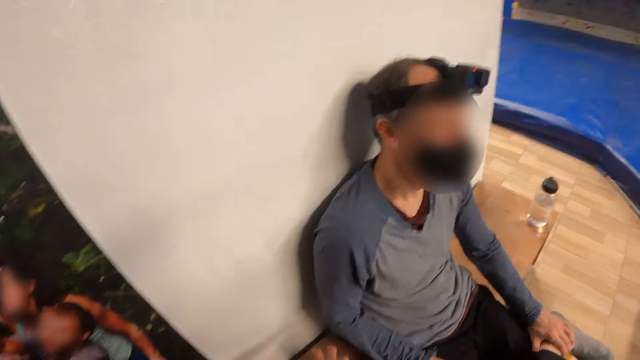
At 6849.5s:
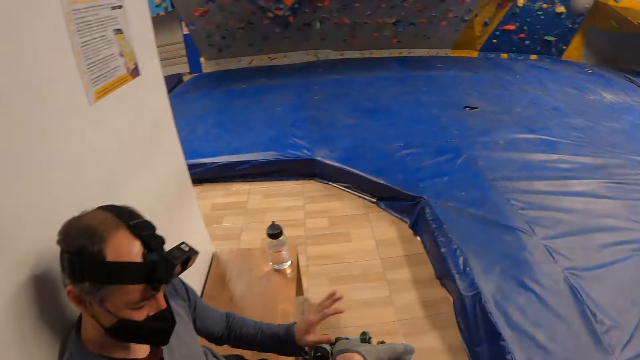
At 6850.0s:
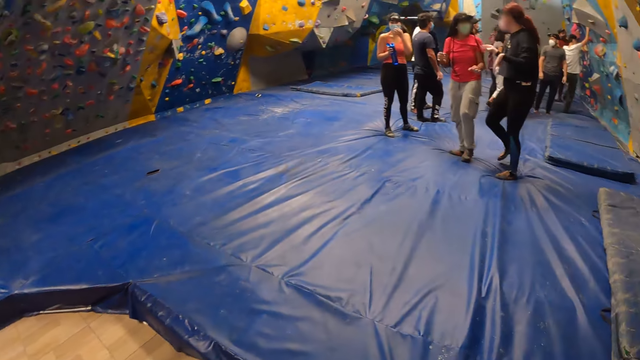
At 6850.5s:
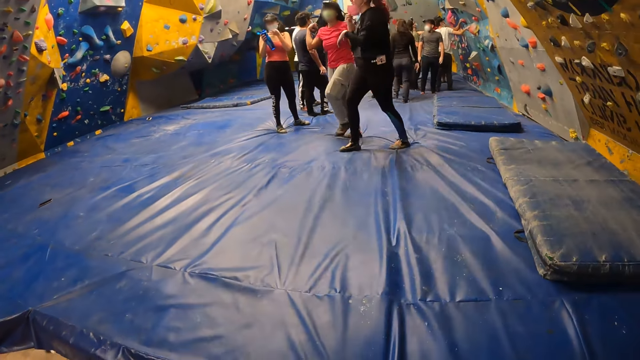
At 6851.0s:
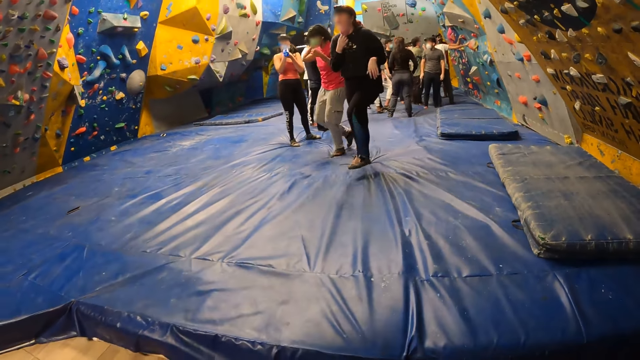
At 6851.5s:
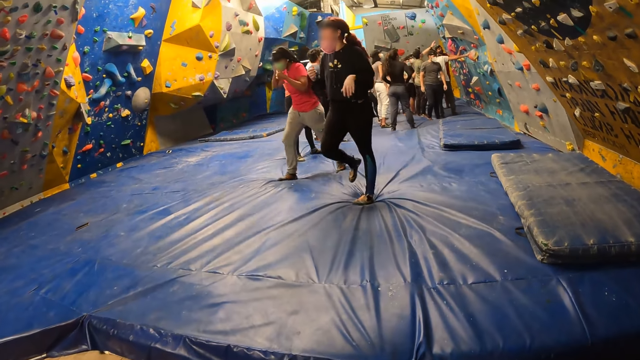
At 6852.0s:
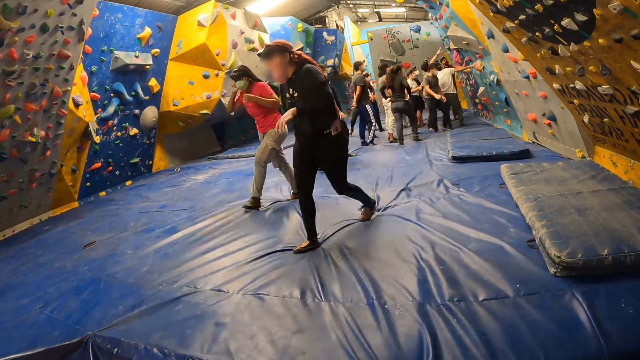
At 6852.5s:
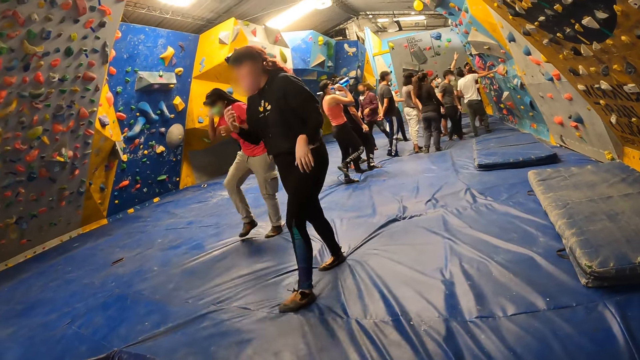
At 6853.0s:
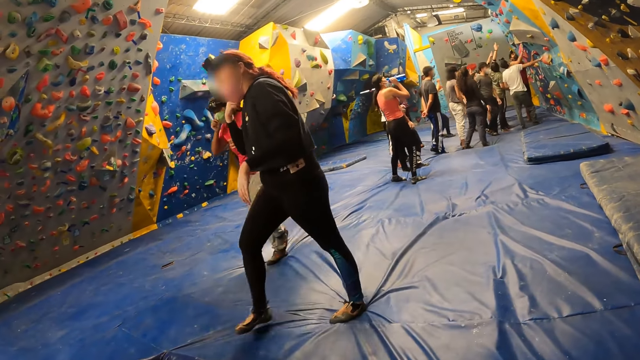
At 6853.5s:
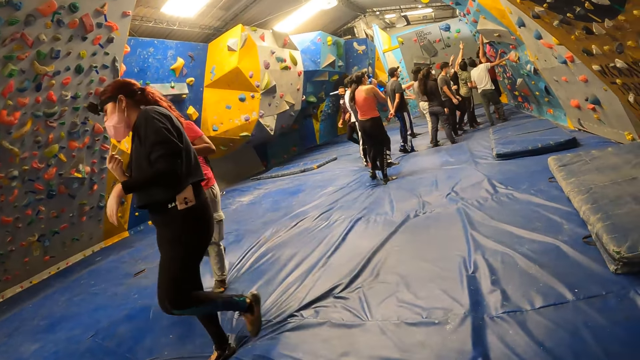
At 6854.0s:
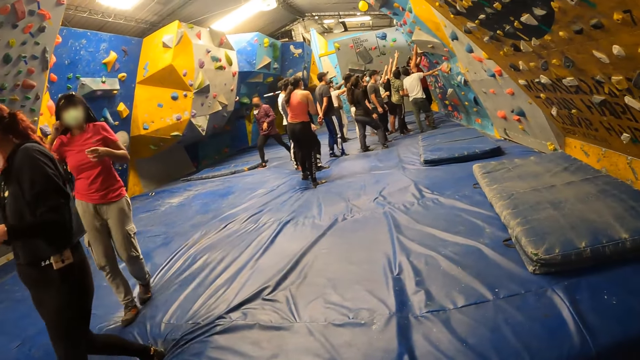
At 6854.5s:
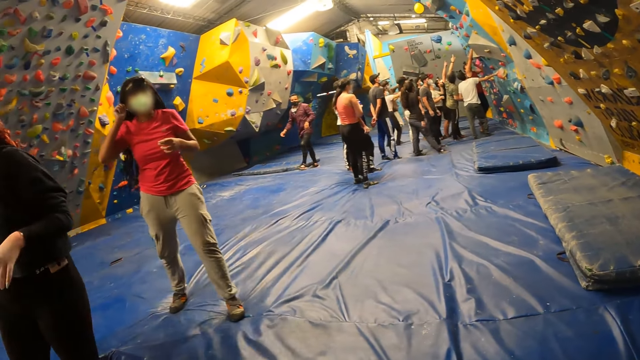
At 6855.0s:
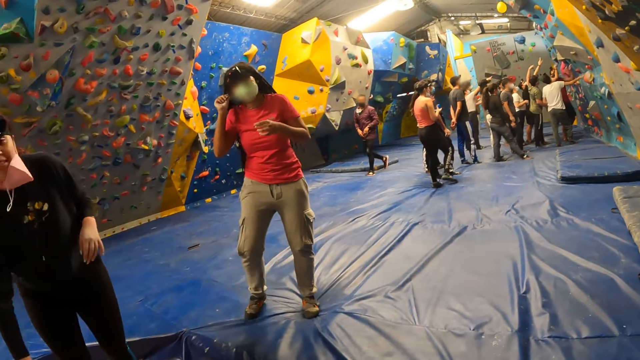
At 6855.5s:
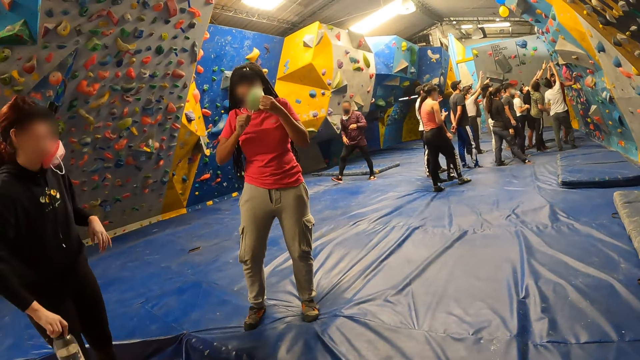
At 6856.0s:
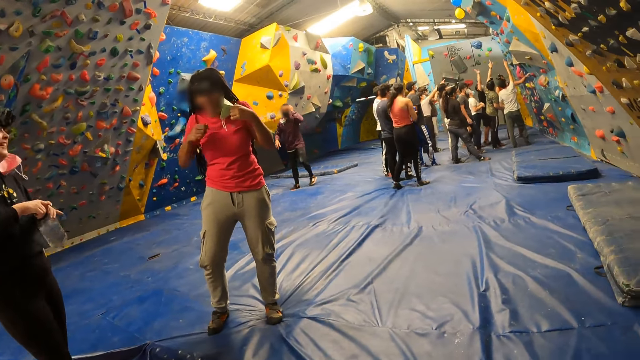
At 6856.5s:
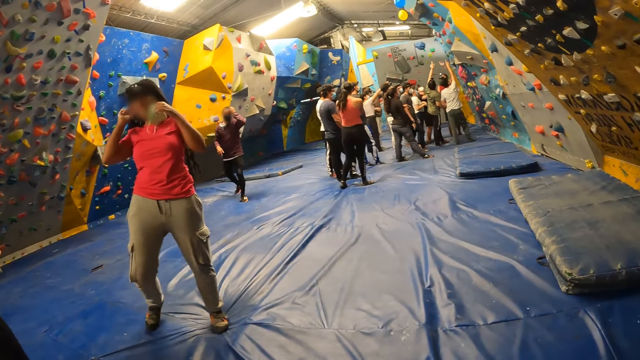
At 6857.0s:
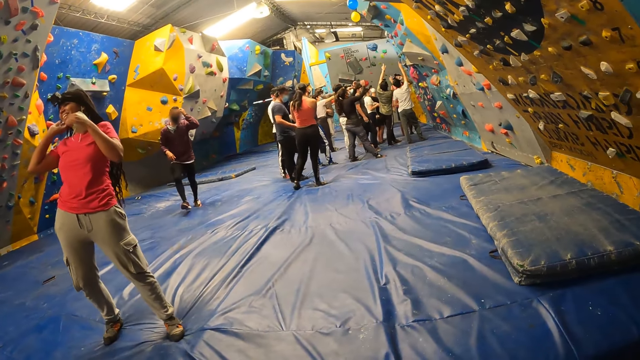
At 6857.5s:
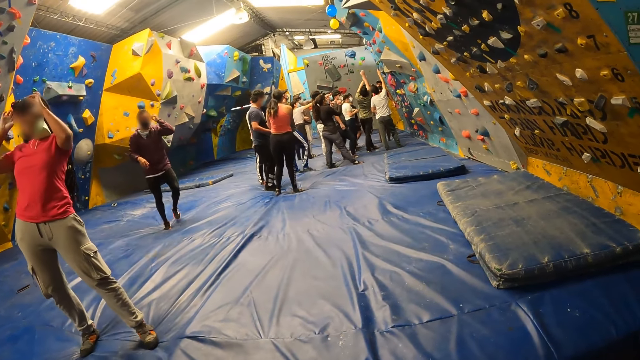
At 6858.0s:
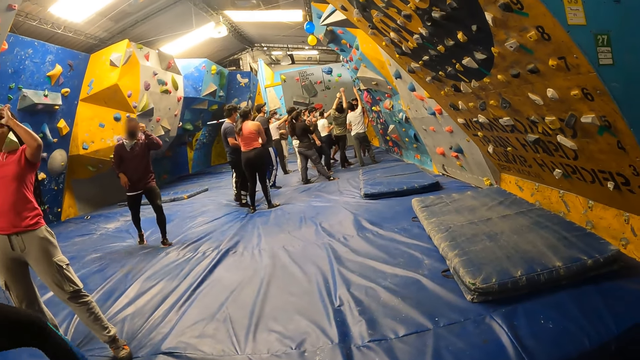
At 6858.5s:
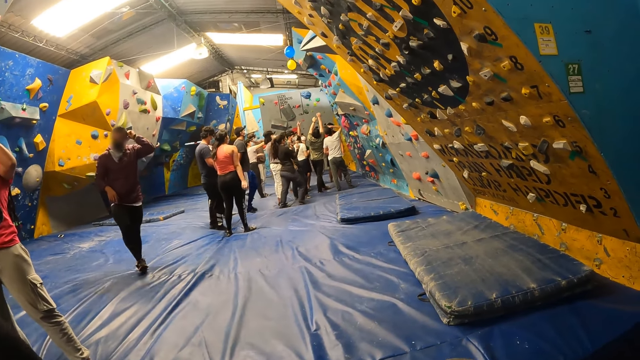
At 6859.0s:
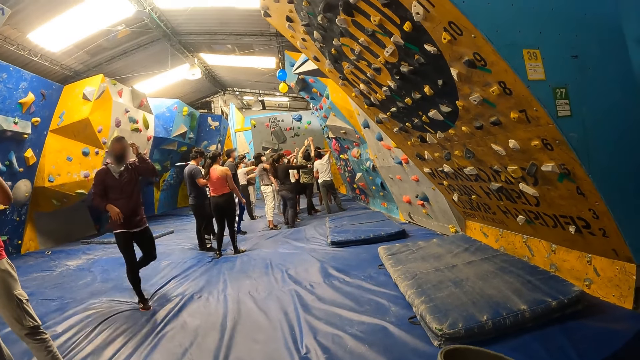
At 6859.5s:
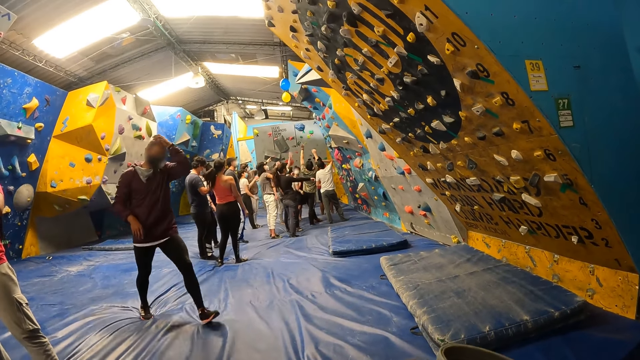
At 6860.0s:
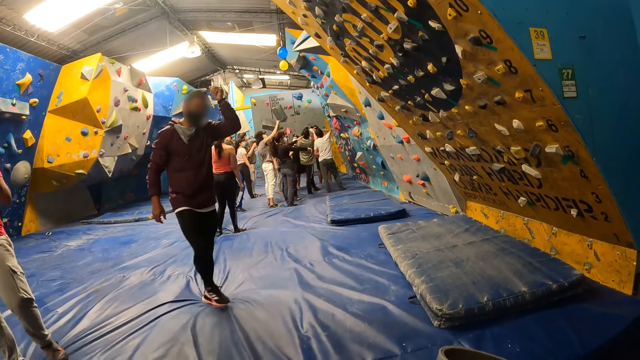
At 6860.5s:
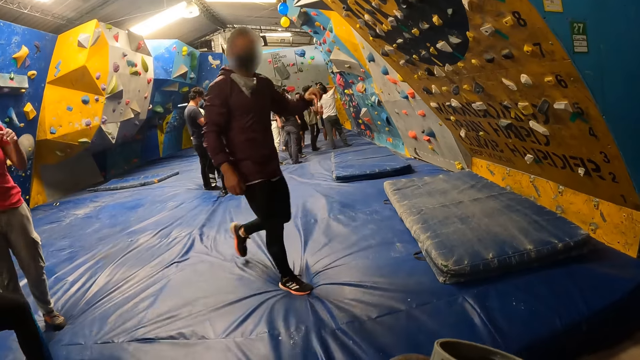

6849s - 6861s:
The camera wearer looks around.

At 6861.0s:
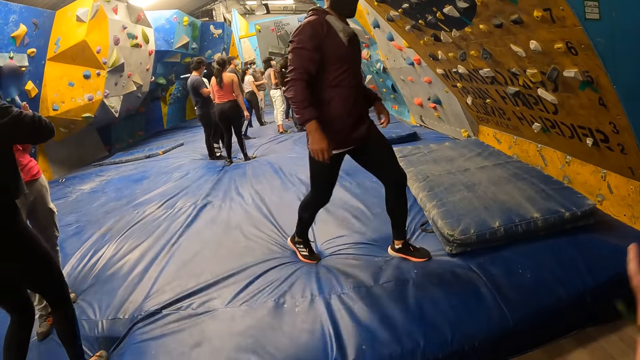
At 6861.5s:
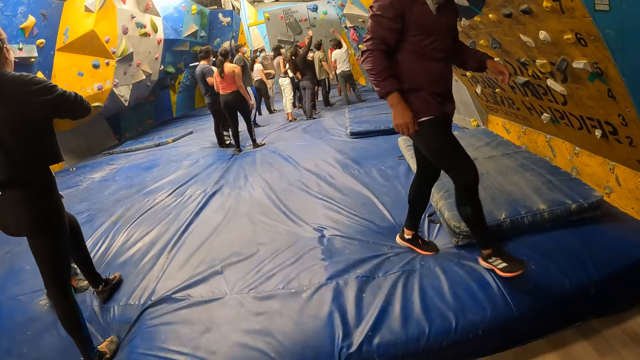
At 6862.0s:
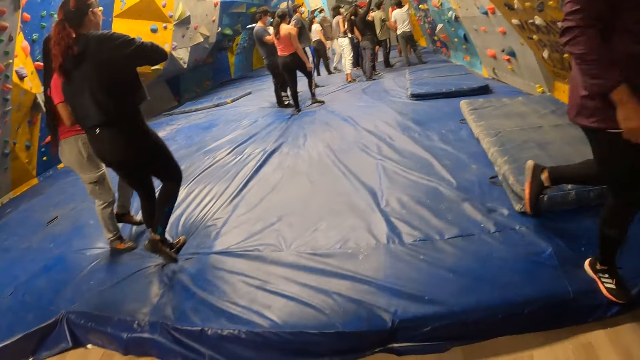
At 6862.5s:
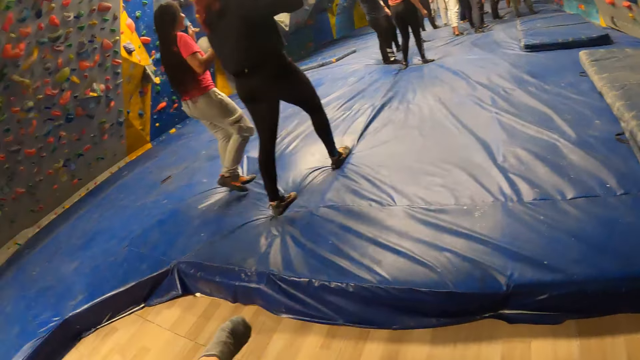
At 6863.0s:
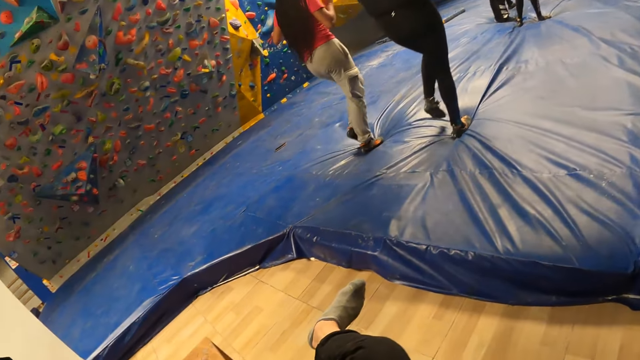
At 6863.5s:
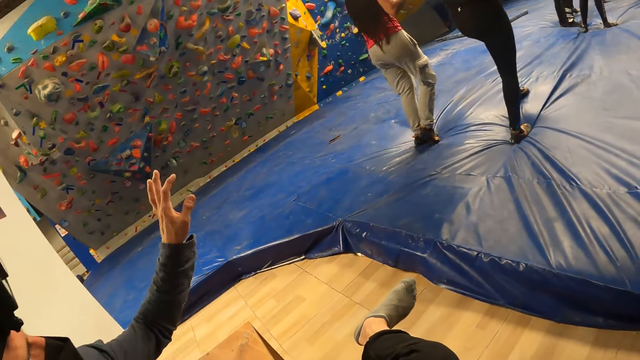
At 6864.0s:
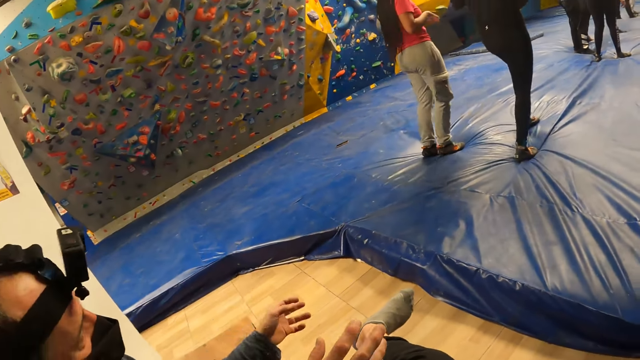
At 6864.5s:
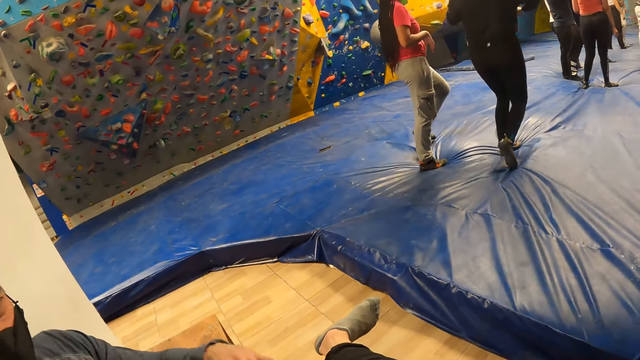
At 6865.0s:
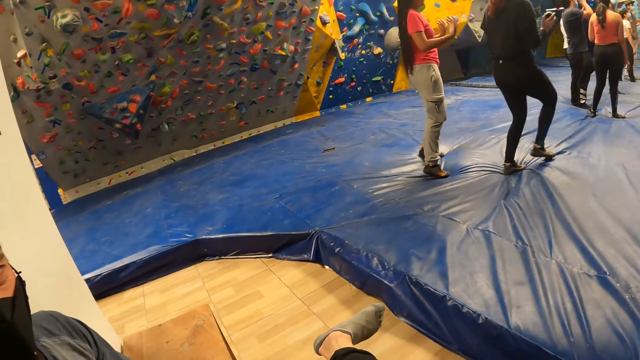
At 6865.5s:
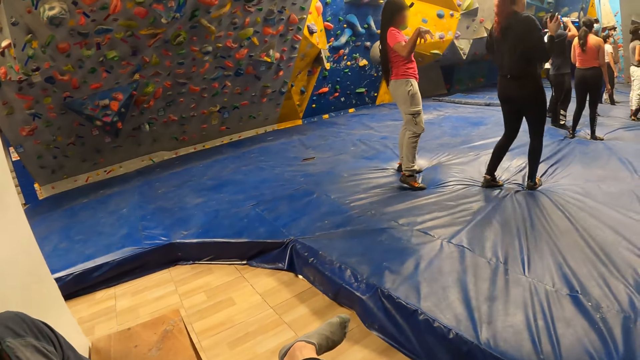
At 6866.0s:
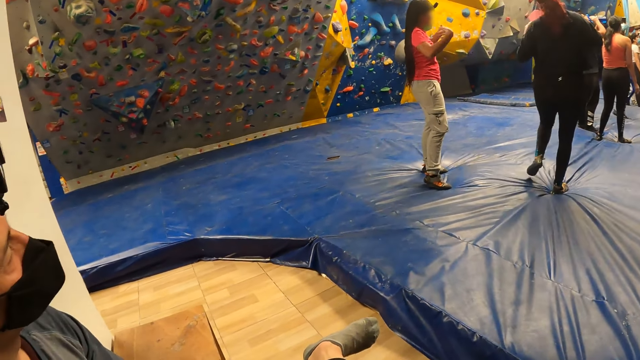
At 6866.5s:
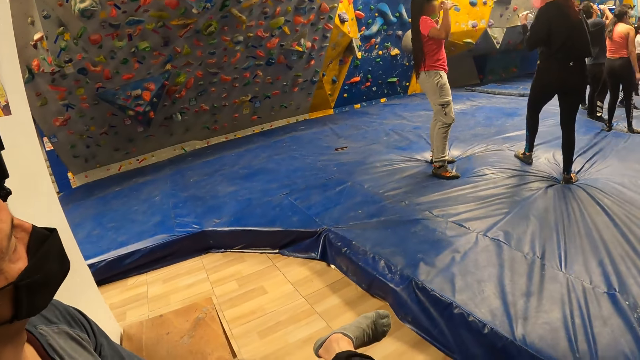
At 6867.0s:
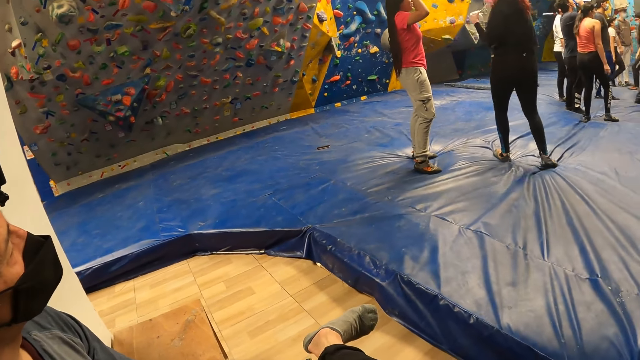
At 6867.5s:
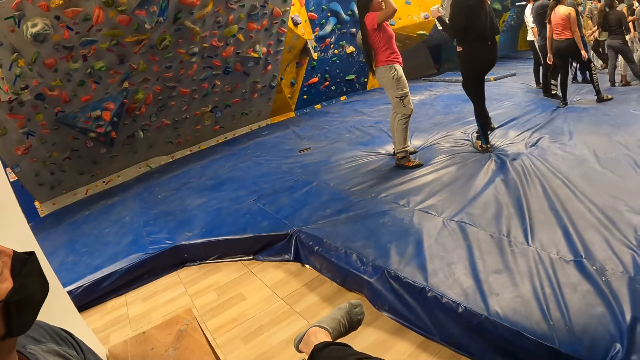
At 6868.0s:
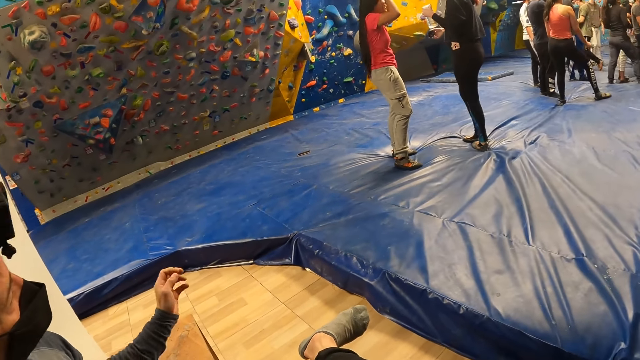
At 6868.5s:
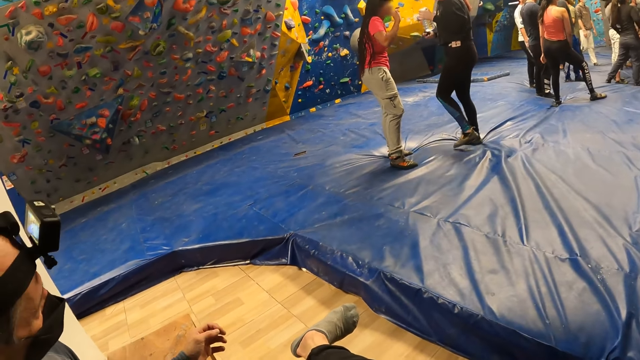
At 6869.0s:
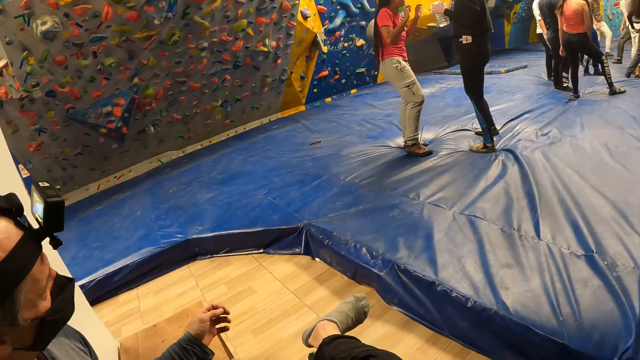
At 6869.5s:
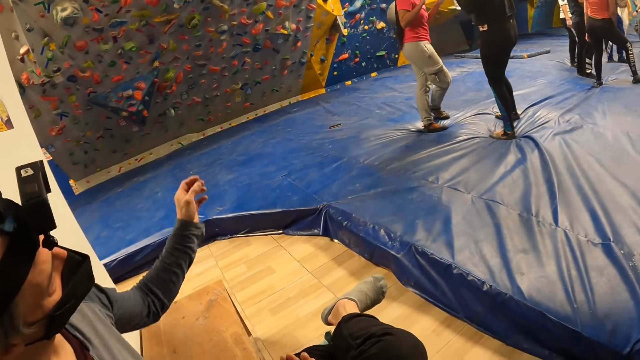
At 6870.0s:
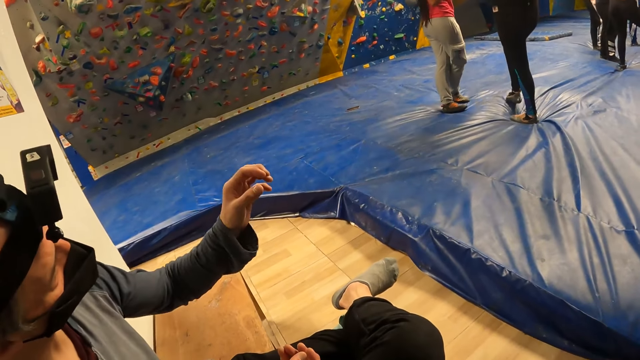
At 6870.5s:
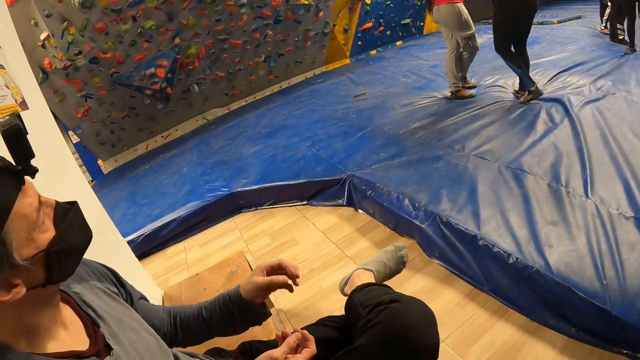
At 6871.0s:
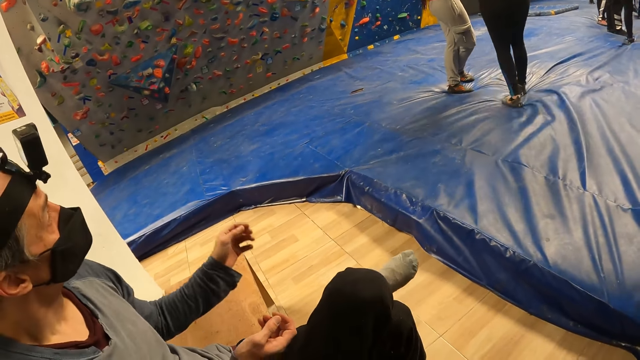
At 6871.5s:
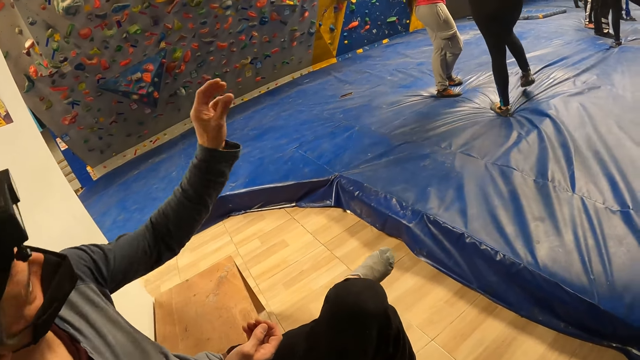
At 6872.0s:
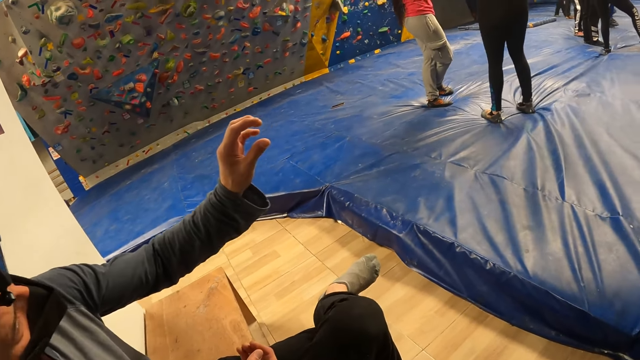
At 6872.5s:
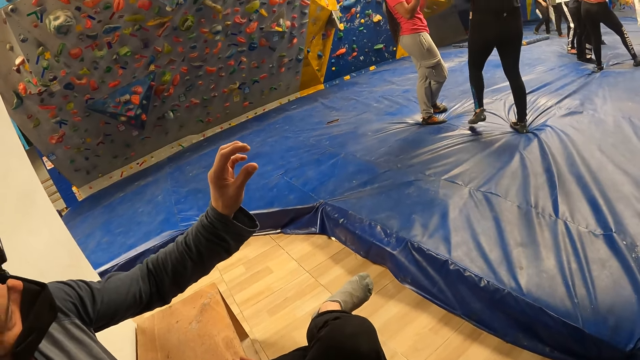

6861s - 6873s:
The camera wearer looks around. They interact with a man. The man points ahead, talks to the camera wearer and illustrates using hands.
